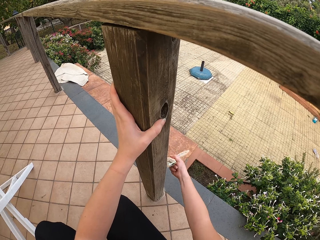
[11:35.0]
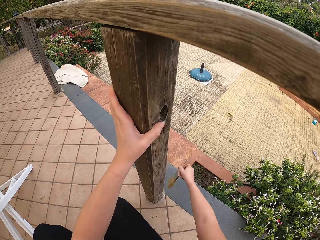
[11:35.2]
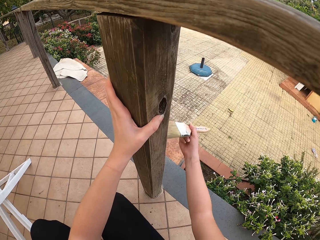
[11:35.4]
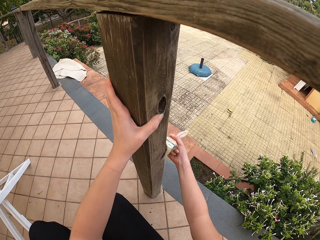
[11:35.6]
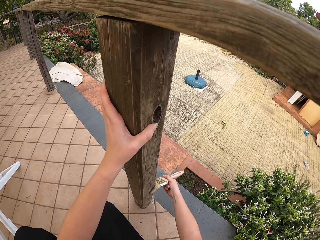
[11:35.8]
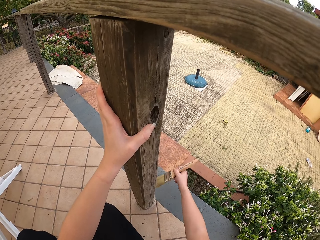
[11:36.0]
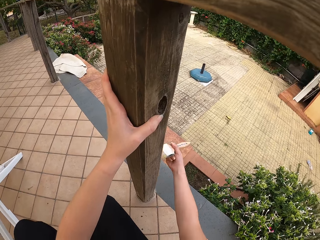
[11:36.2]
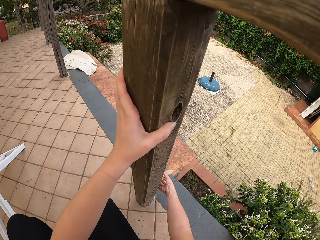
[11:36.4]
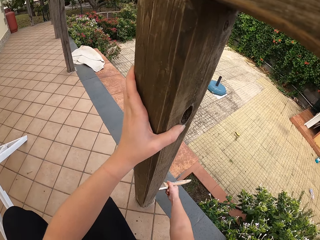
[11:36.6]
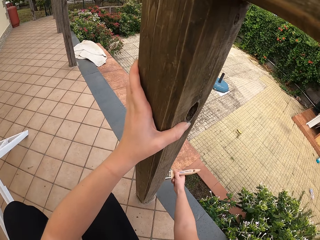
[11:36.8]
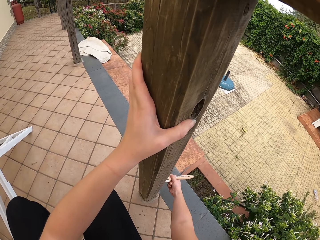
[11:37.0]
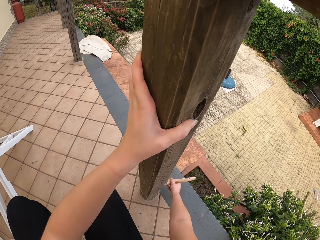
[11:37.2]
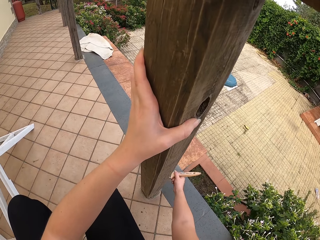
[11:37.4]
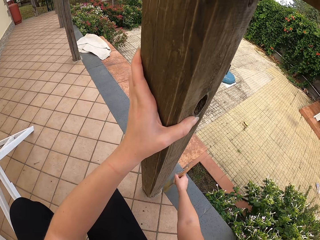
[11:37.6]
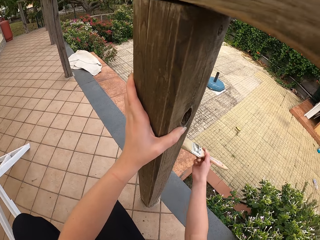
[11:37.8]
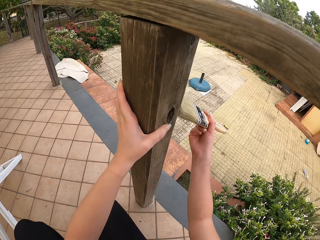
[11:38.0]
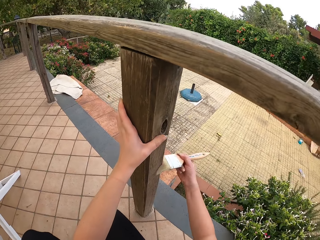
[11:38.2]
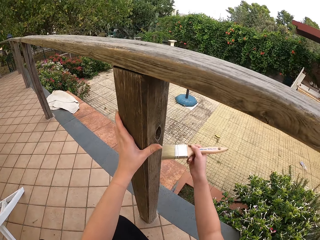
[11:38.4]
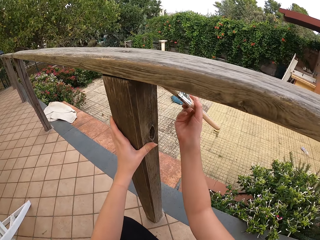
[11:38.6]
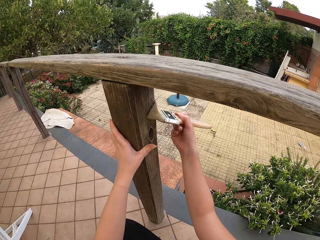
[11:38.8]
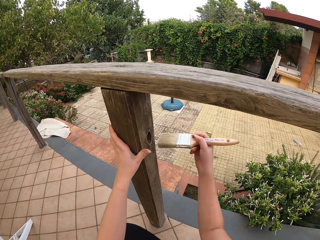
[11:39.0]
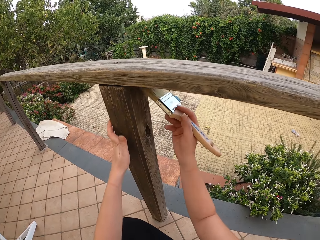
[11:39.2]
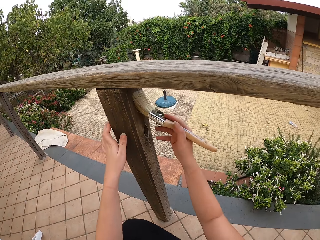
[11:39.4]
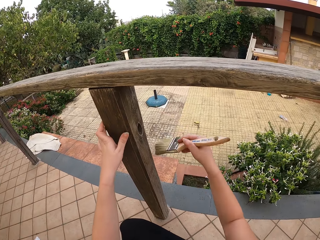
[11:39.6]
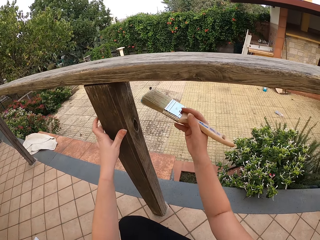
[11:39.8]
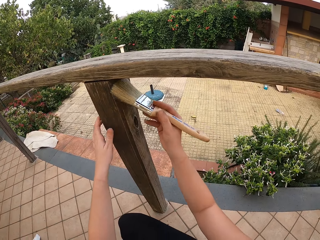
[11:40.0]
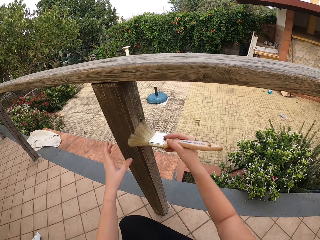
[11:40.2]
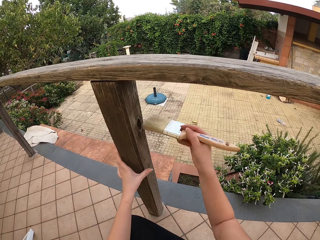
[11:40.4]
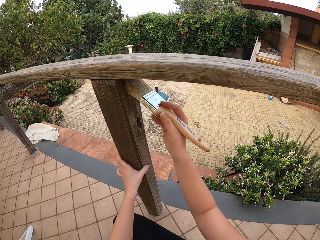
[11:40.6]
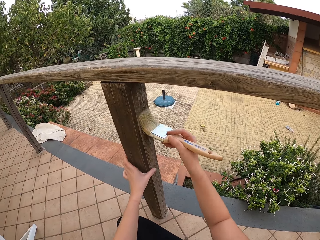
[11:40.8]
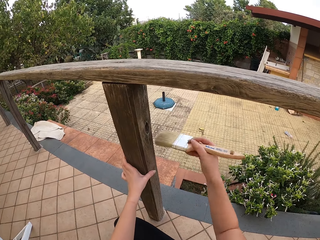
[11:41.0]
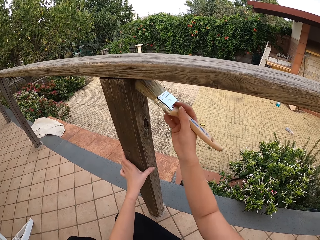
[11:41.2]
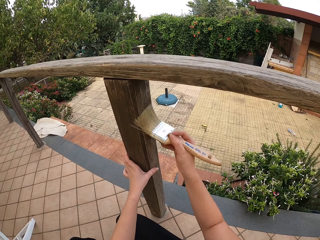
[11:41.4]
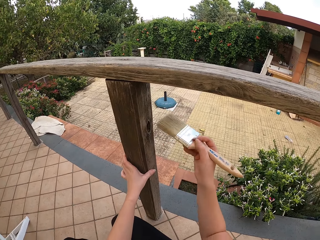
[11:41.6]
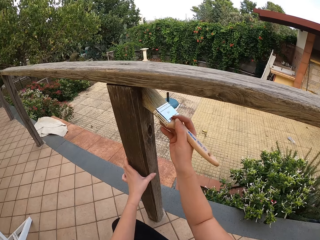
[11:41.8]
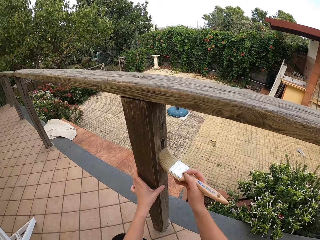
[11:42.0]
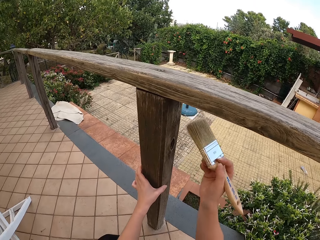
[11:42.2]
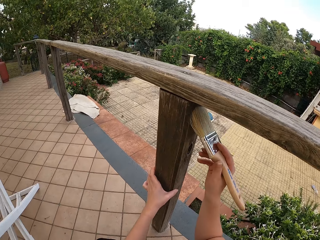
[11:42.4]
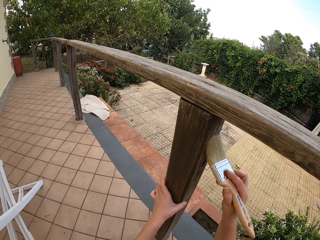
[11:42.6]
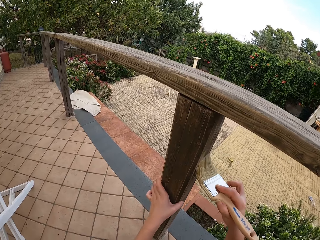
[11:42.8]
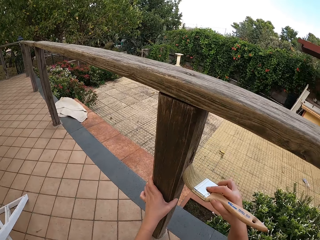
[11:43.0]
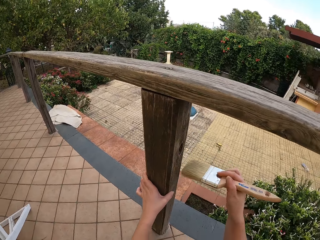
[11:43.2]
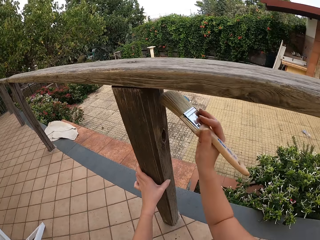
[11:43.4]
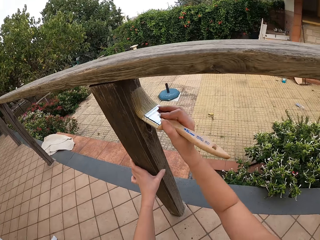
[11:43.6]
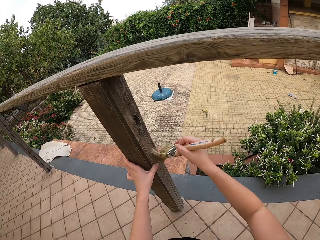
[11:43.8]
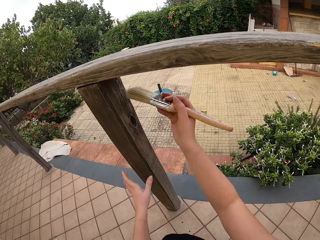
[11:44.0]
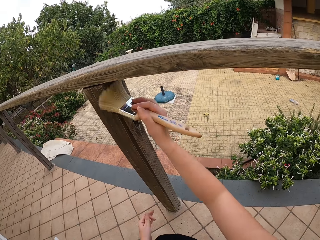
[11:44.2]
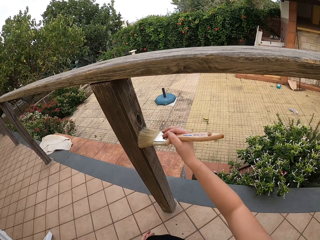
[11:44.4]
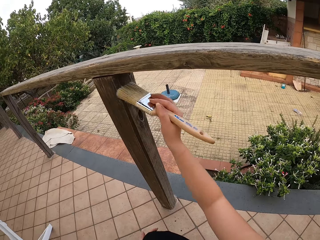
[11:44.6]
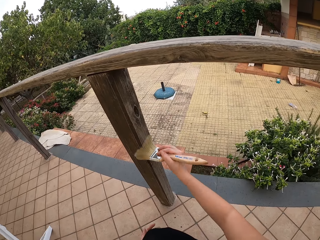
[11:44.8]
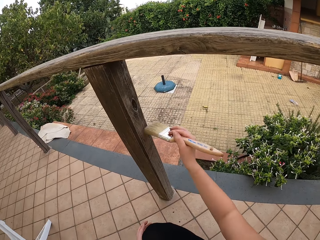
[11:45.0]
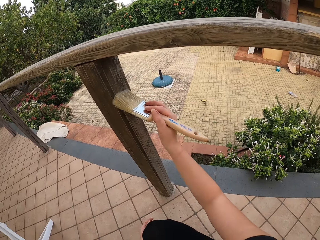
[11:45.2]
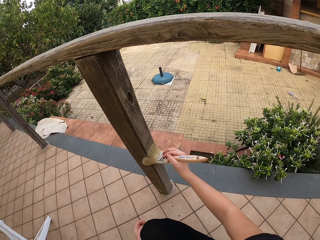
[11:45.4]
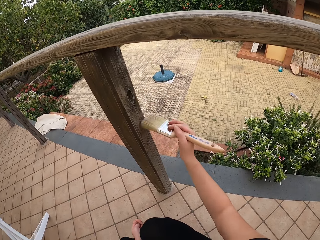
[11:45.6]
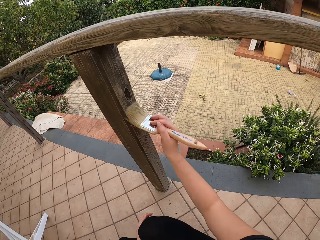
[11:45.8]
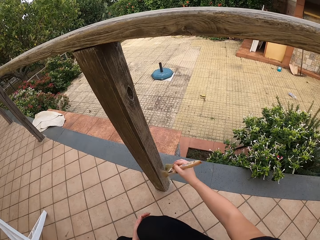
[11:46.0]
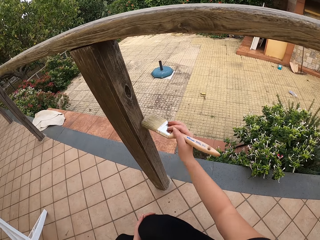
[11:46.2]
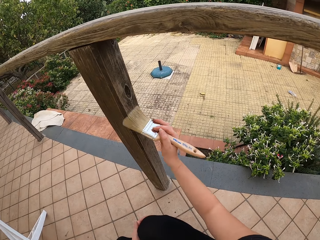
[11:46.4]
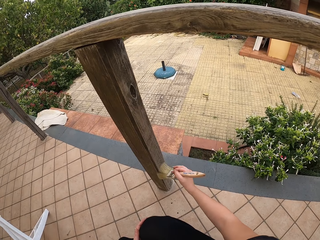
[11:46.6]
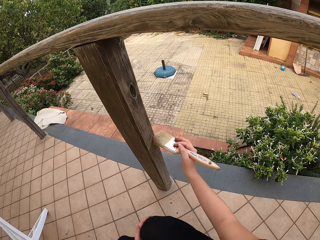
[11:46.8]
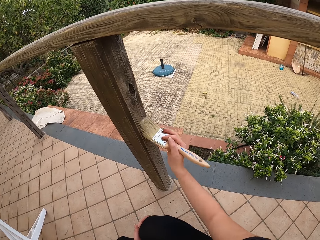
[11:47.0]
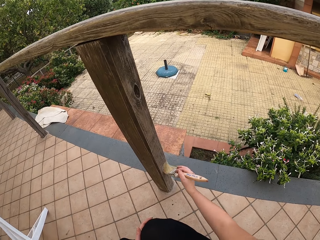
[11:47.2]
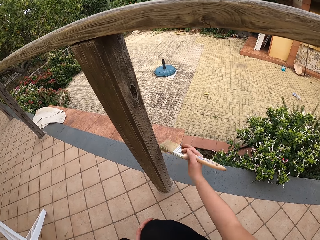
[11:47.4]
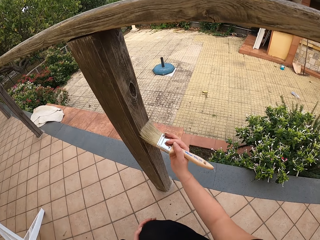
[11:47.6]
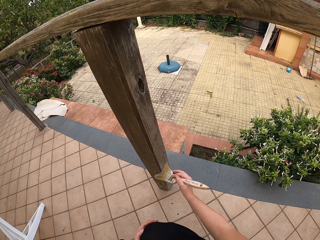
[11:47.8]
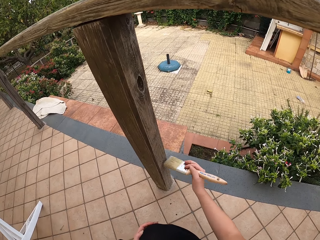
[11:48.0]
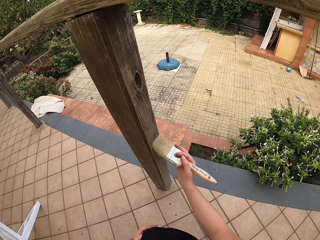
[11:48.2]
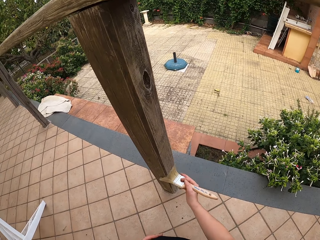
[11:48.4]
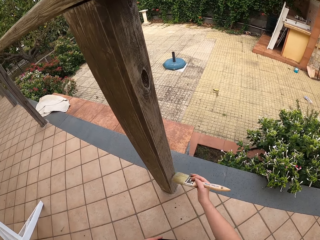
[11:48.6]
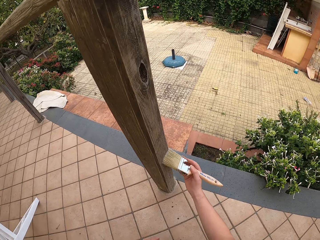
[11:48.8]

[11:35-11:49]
The camera wearer moves her left hand down a bit. She dusts the split rail fence. She removes her hand from the pole. She dusts the split rail fence.

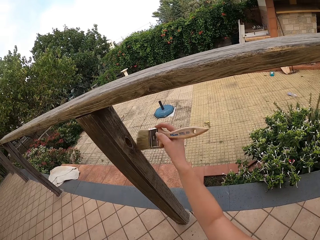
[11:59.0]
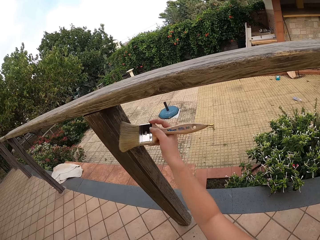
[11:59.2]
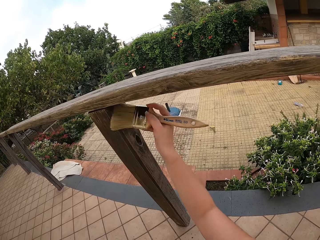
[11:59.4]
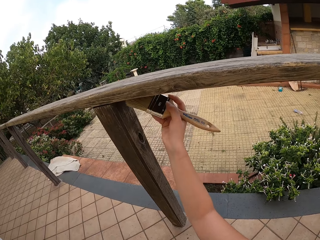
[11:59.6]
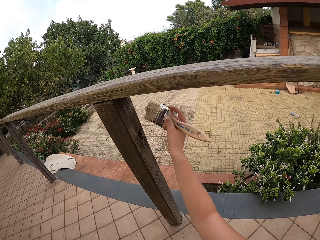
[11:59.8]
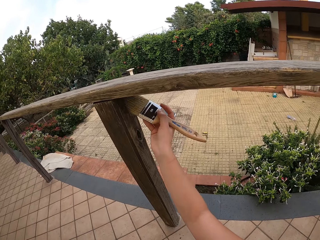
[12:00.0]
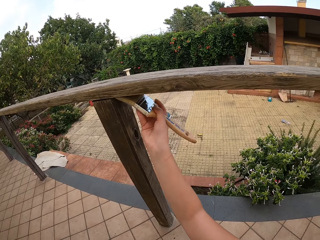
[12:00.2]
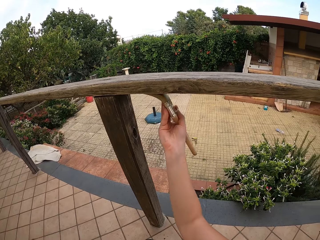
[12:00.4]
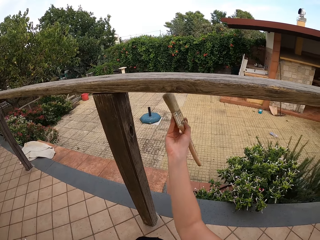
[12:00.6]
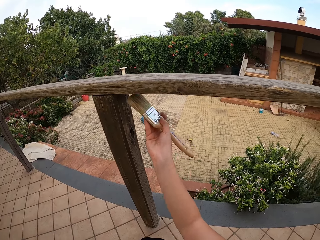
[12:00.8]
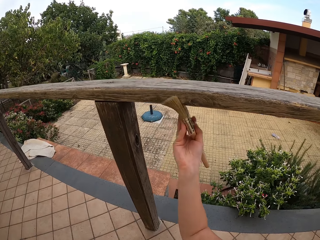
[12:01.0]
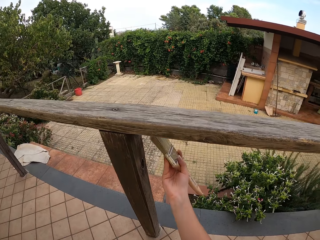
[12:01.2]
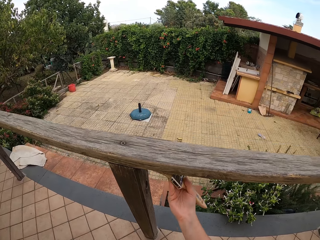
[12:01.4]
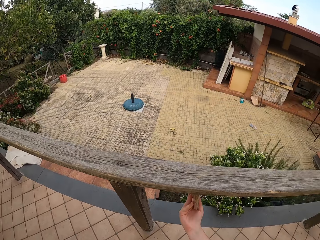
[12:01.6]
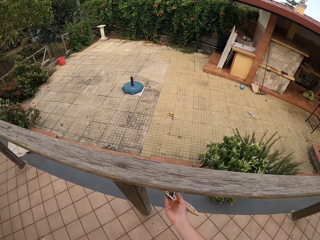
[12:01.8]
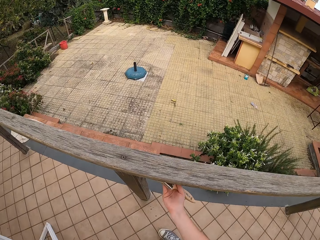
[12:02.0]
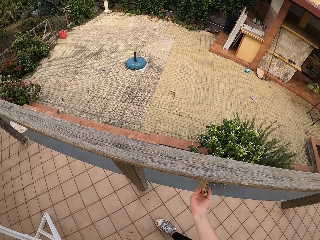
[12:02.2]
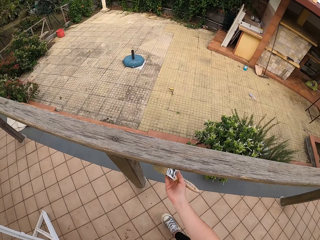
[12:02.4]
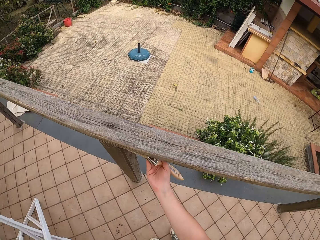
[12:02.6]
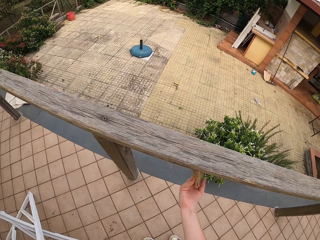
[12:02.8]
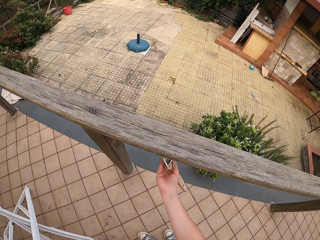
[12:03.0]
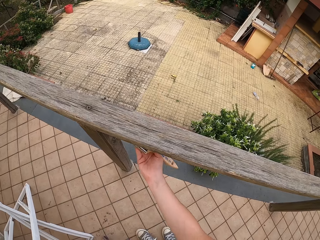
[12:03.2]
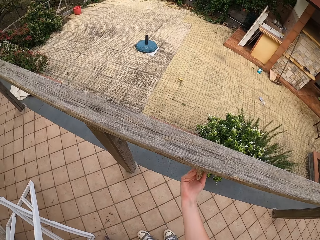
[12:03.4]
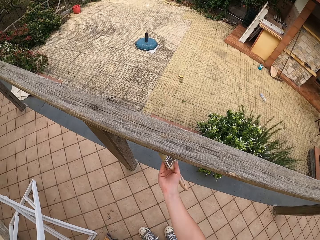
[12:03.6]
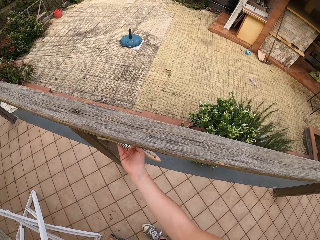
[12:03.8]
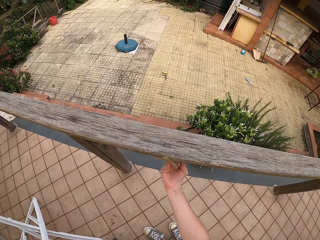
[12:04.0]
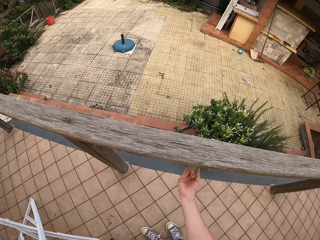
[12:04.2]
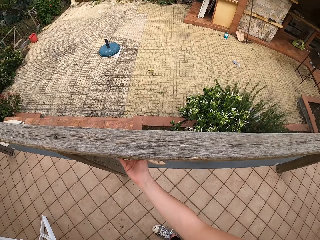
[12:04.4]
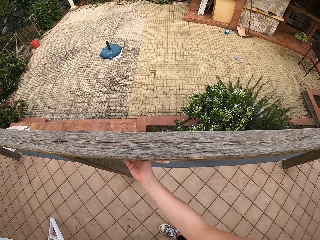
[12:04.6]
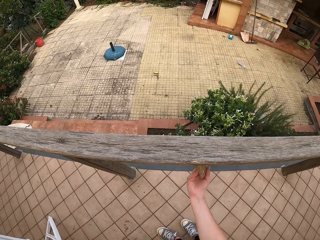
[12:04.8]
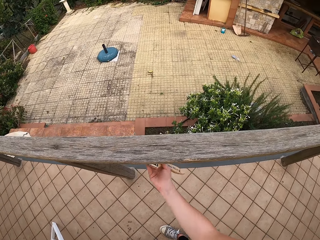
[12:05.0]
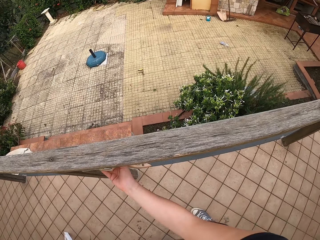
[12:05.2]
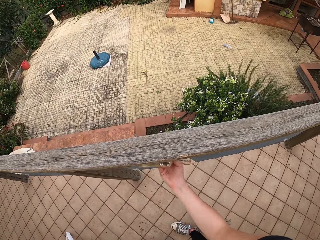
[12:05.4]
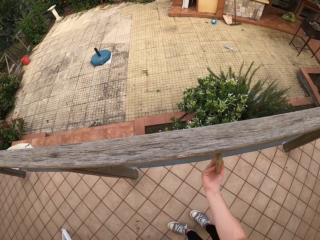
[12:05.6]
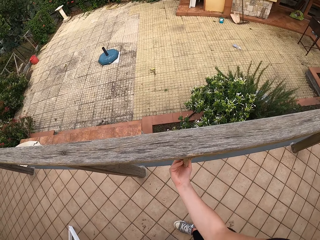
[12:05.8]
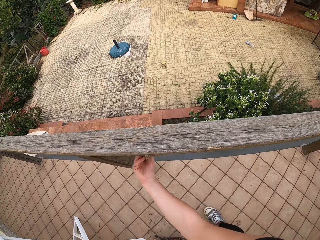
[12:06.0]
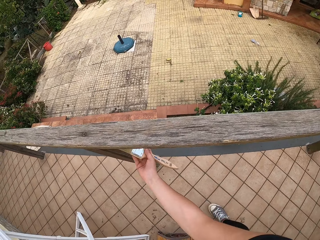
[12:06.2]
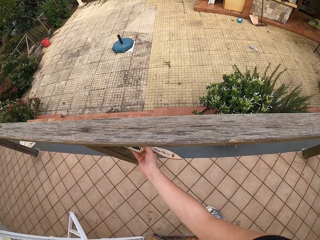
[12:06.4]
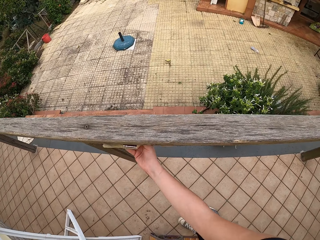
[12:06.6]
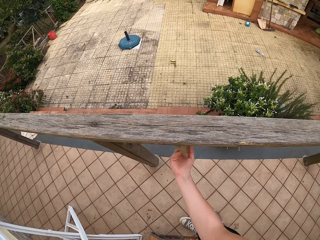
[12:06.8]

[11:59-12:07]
The camera wearer moves the brush to the top of the rail. They stand up along the split rail fence. They dust the split rail fence.
